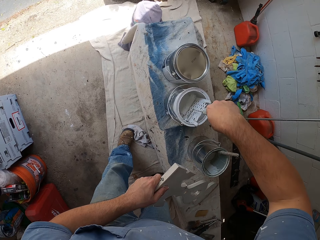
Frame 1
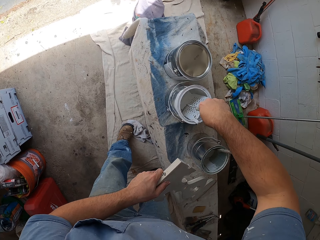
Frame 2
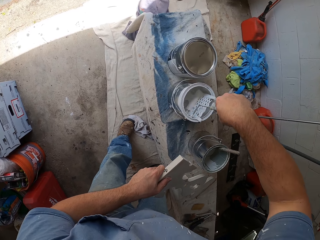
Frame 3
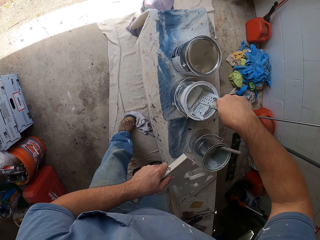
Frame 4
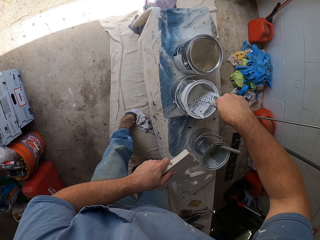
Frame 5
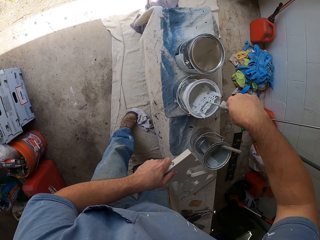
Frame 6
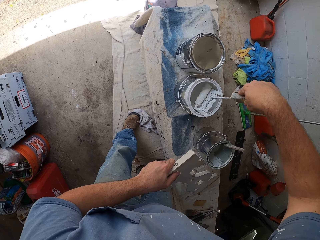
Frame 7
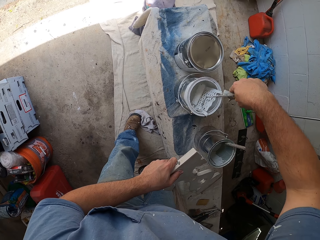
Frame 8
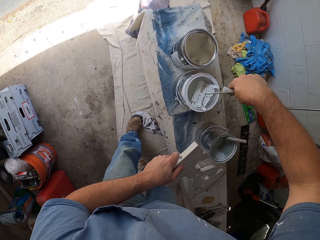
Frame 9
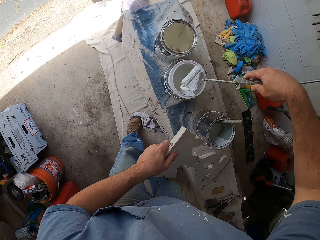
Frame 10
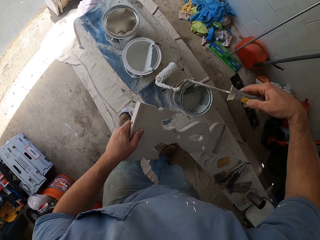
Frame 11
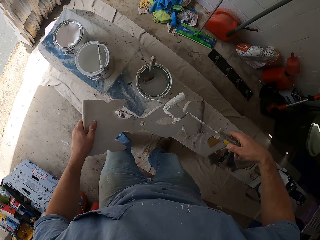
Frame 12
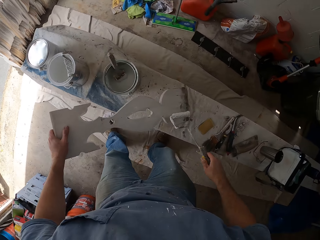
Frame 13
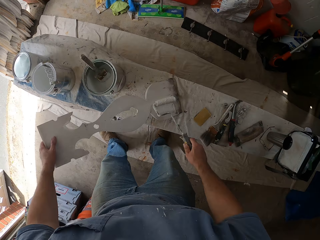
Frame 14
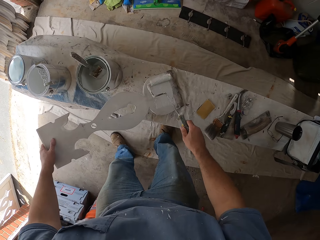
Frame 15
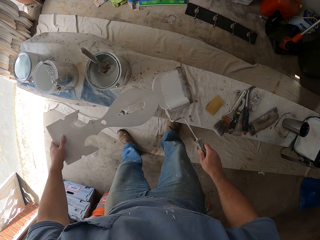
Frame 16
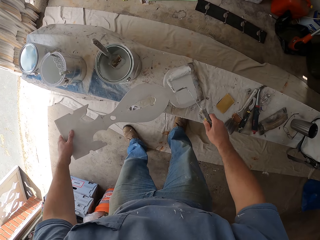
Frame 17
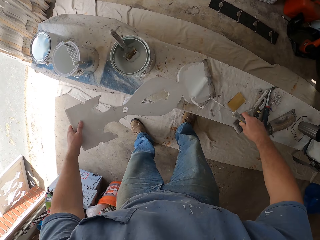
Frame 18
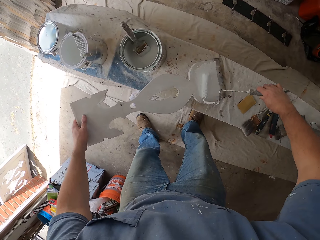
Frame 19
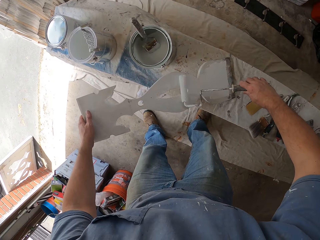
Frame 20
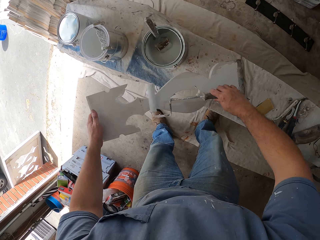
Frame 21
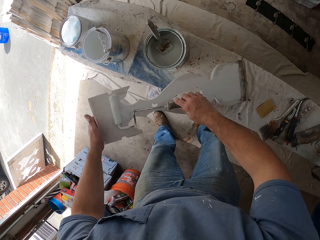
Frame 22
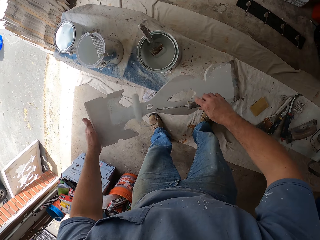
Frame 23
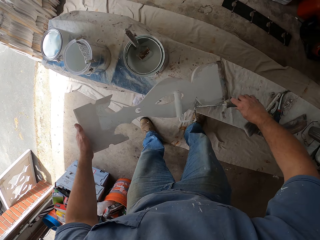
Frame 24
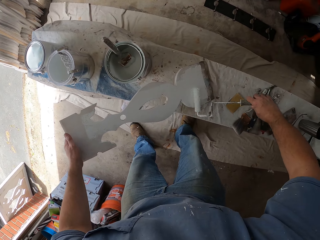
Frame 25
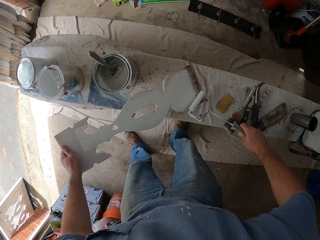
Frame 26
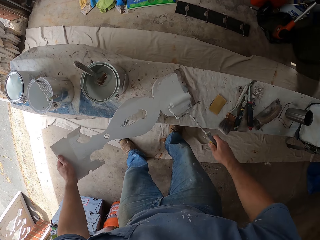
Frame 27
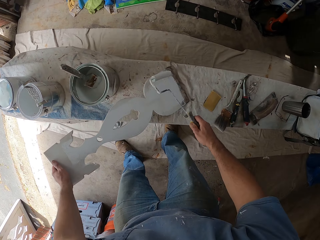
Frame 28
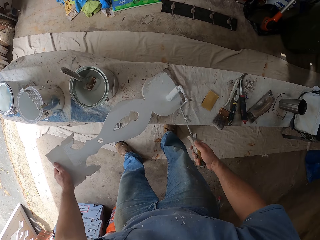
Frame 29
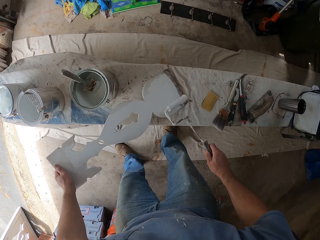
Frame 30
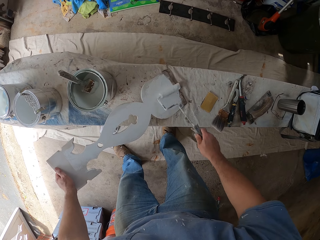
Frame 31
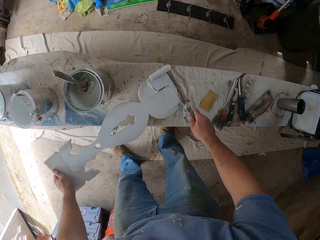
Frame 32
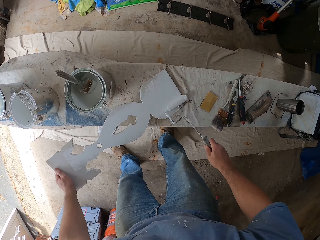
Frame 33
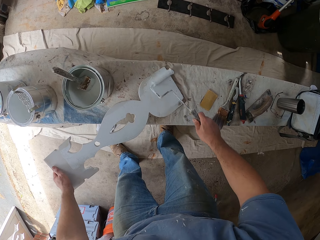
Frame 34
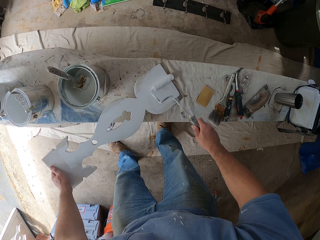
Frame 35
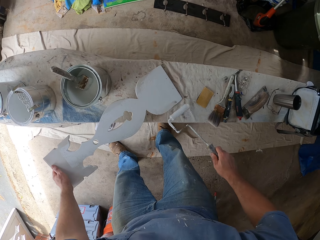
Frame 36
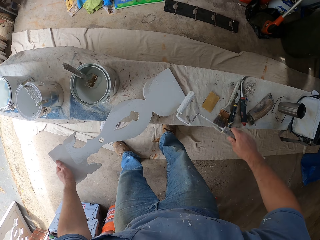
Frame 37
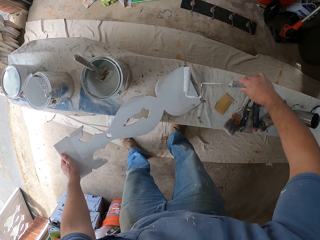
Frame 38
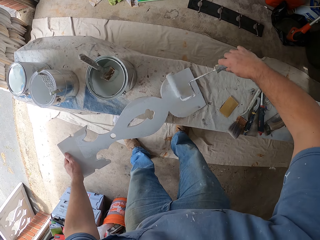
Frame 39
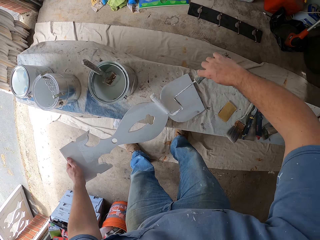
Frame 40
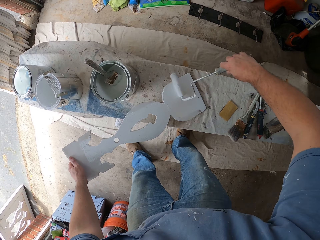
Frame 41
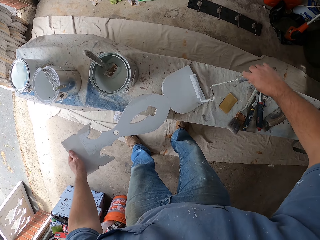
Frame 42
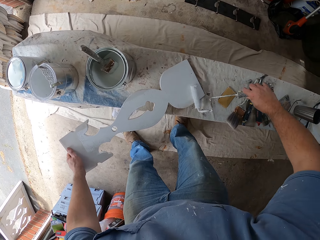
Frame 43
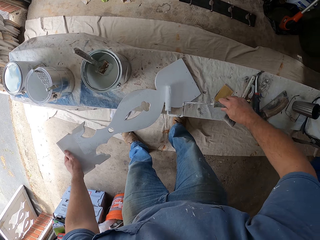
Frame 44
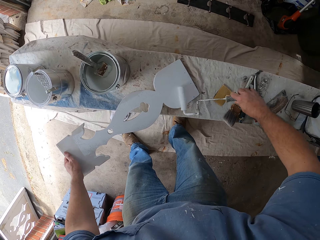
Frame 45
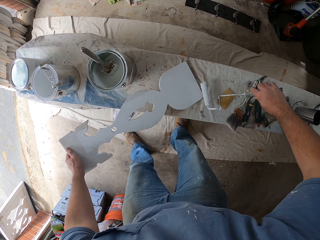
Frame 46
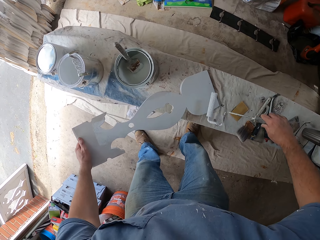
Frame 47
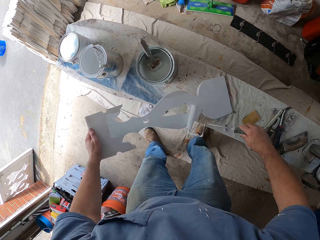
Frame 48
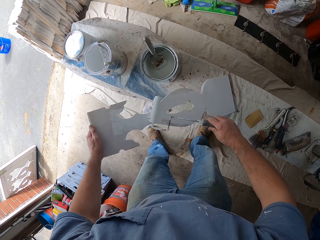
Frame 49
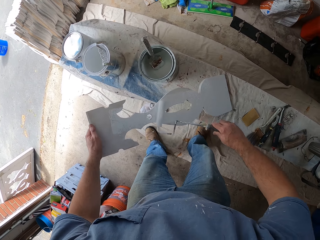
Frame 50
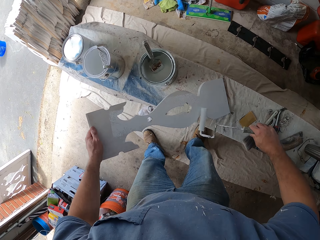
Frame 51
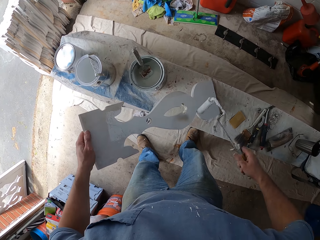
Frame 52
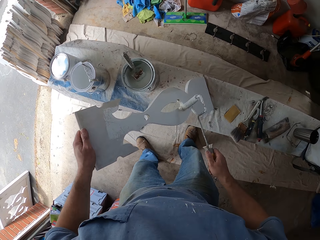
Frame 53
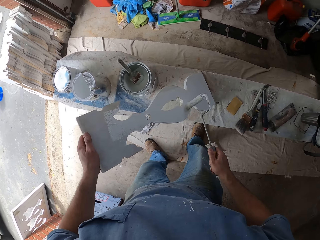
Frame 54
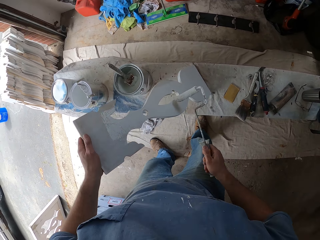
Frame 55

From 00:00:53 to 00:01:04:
The camera wearer dabs the paint roller into the paint bucket on the bench. They paint the wooden piece with the paint roller.

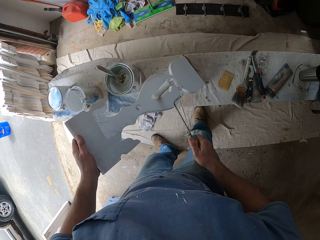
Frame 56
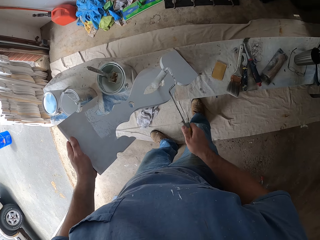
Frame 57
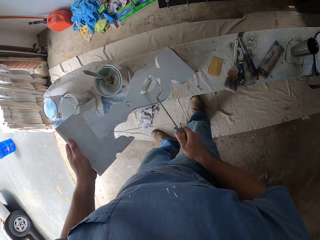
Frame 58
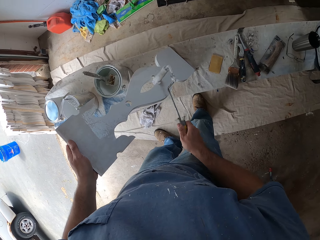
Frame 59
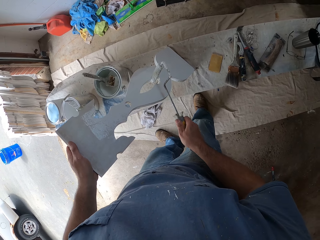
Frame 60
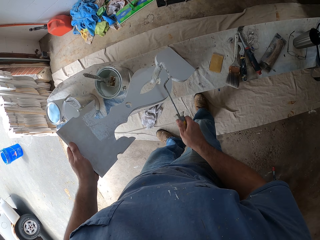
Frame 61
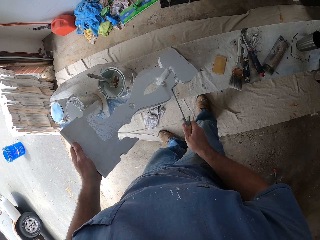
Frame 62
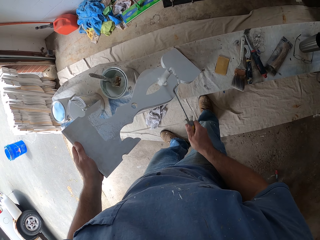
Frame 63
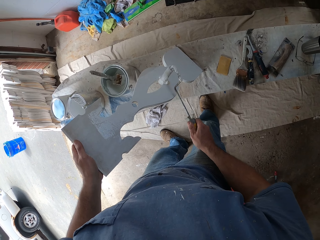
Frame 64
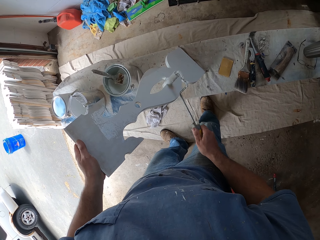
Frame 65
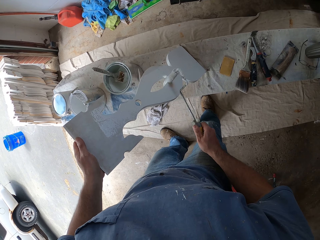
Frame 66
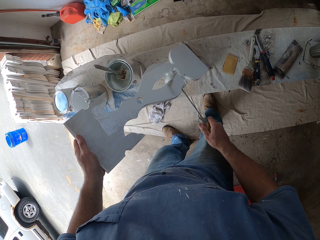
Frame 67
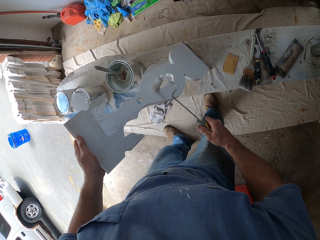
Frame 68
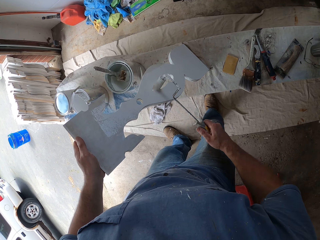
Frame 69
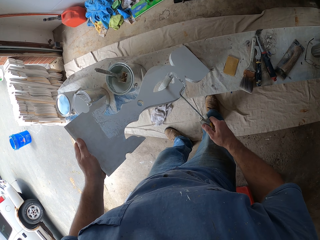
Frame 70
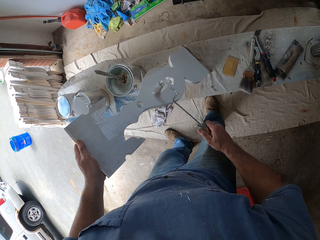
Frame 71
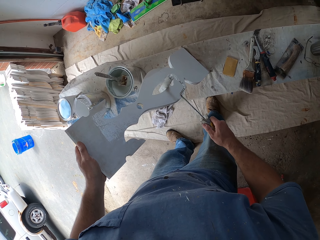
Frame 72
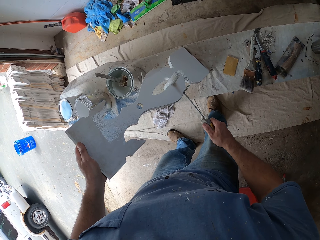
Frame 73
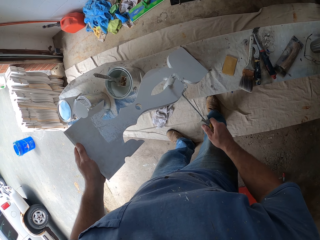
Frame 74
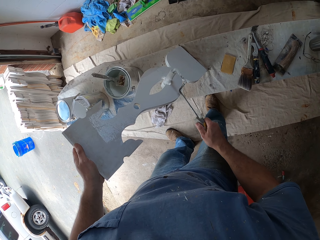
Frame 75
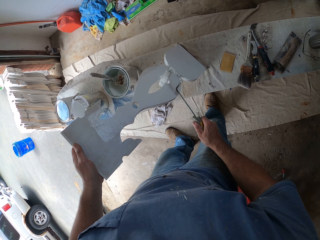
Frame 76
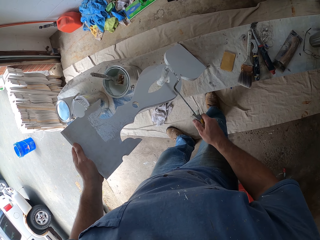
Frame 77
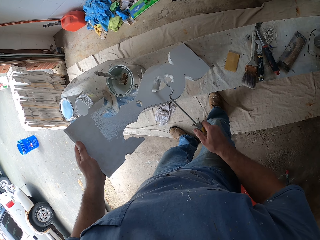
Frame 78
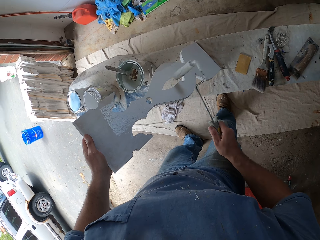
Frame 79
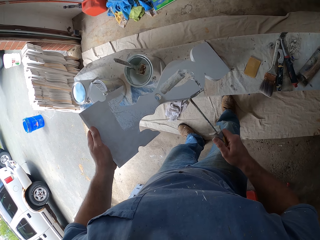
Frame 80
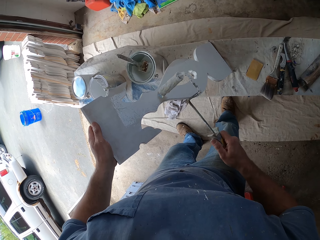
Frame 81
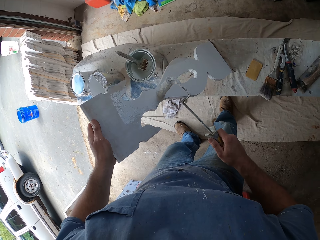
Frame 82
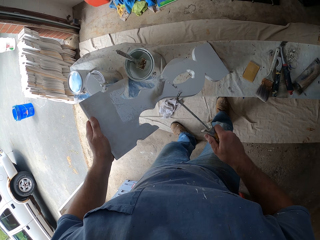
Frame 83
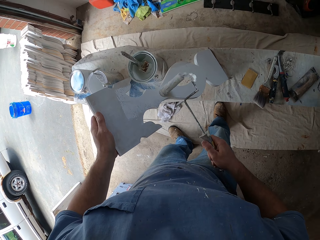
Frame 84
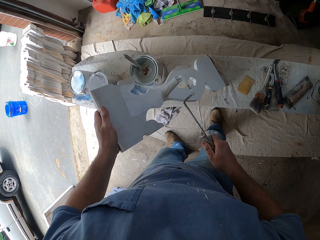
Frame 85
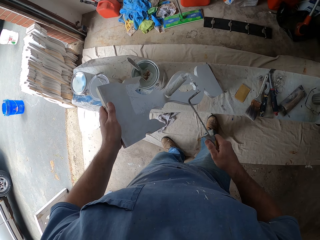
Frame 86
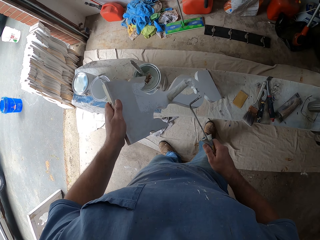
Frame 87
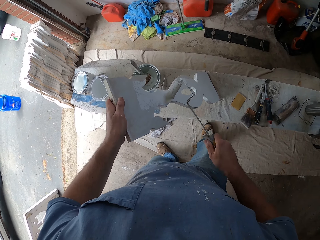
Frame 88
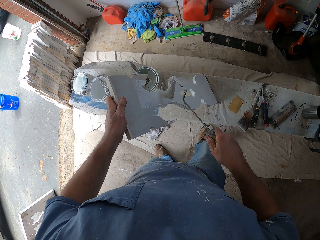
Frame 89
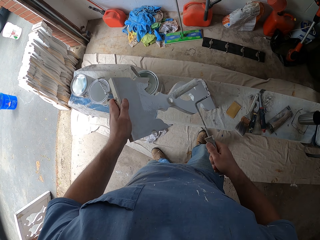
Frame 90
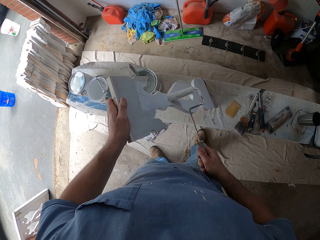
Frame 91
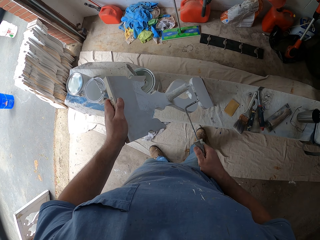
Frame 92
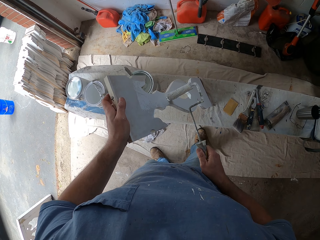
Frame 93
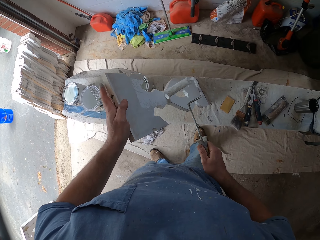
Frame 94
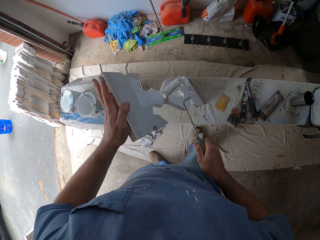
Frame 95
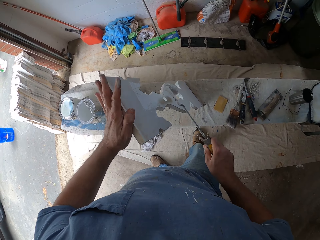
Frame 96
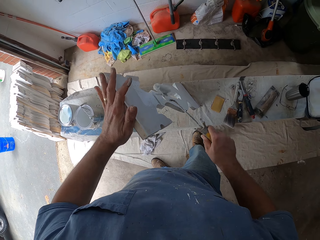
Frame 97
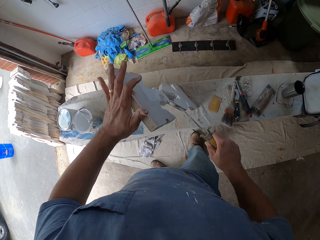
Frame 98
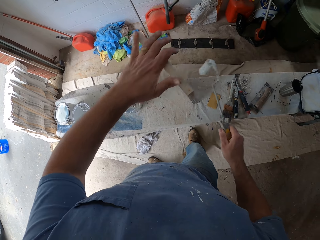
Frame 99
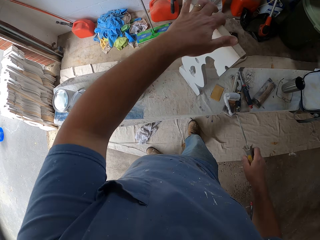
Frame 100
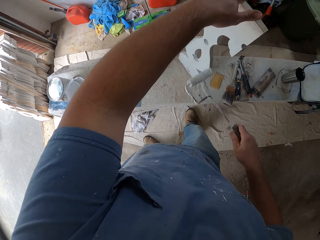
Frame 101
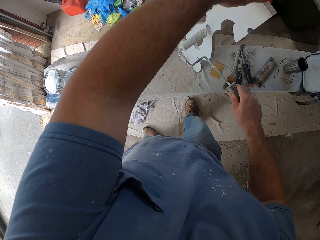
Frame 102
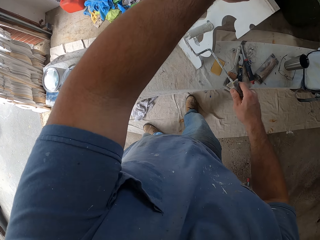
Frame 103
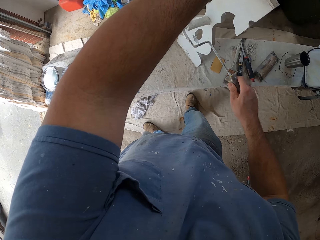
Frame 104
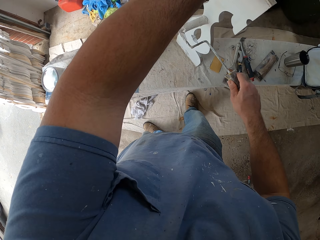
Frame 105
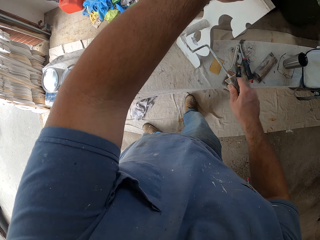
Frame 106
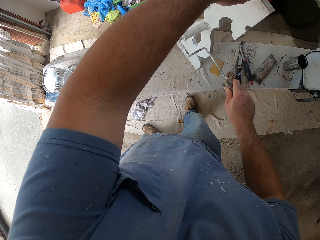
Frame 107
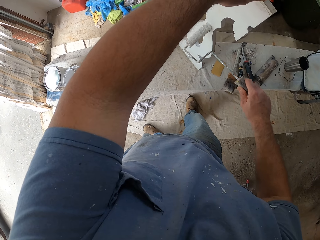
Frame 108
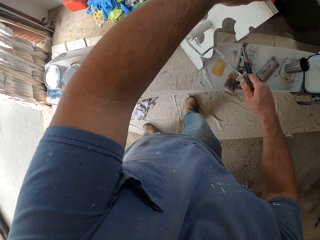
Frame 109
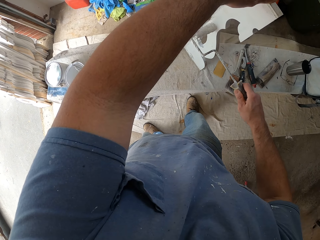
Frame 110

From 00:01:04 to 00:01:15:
The camera wearer flips the wooden piece with a hand. They paint the wooden piece with the paint roller.
